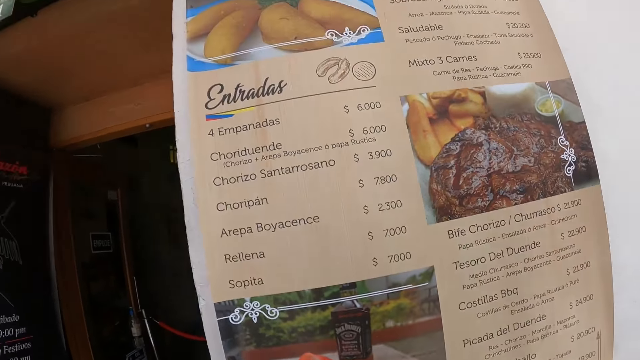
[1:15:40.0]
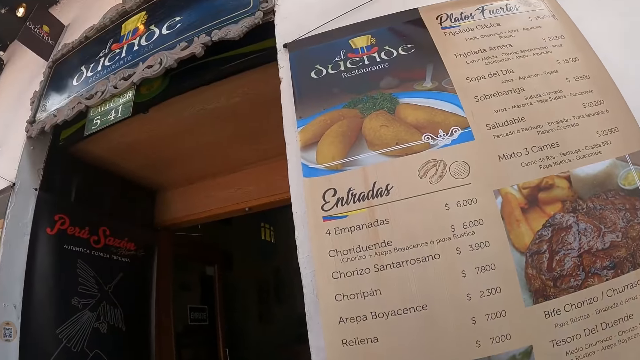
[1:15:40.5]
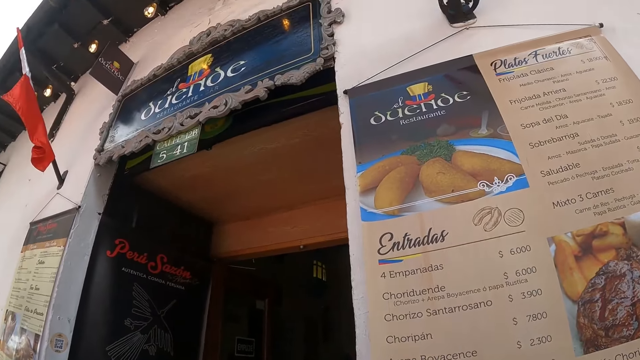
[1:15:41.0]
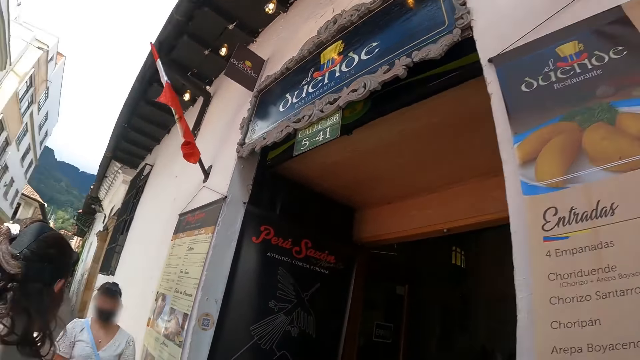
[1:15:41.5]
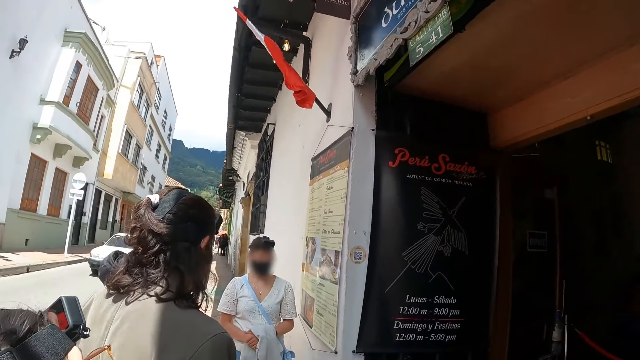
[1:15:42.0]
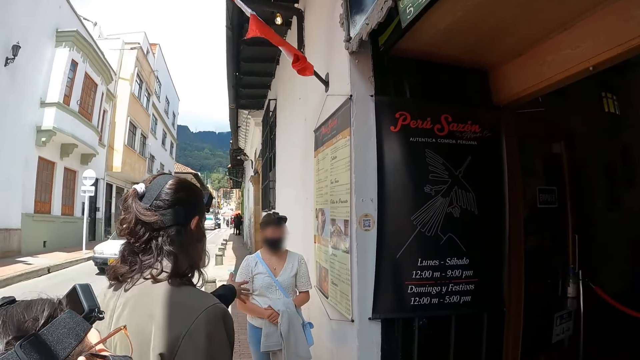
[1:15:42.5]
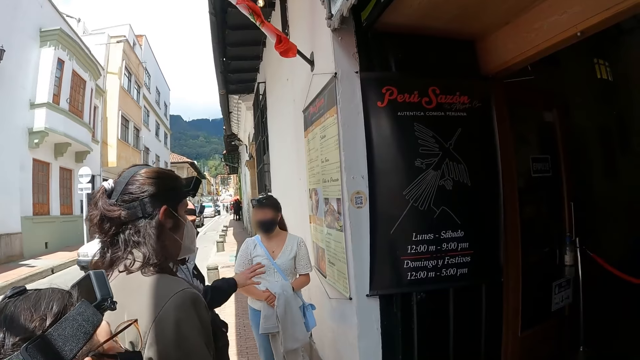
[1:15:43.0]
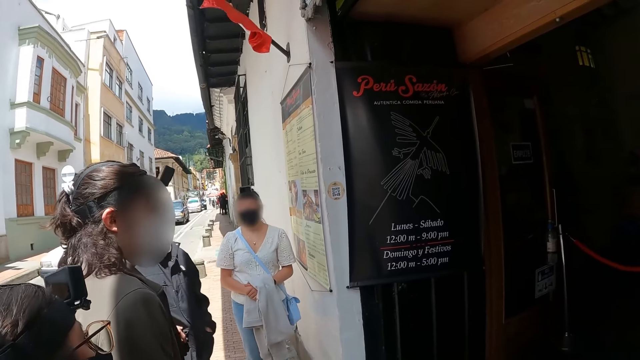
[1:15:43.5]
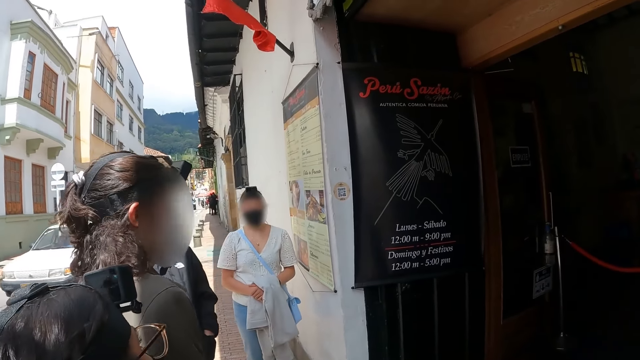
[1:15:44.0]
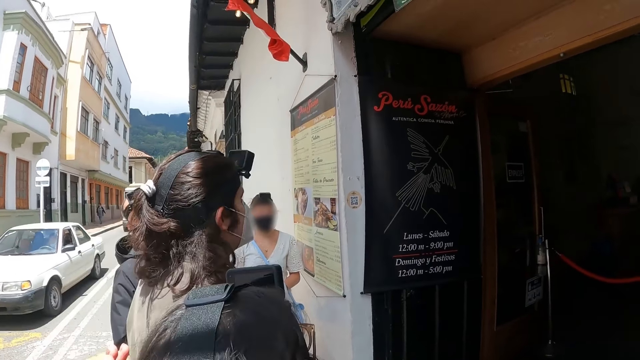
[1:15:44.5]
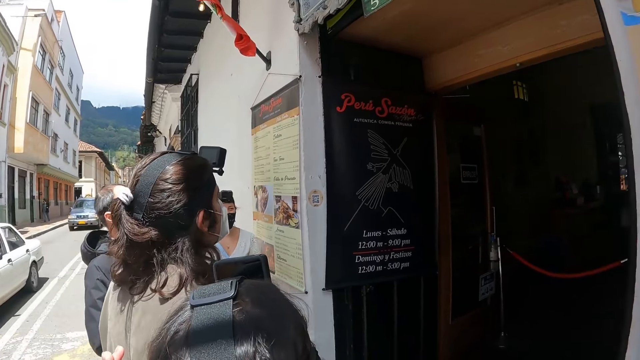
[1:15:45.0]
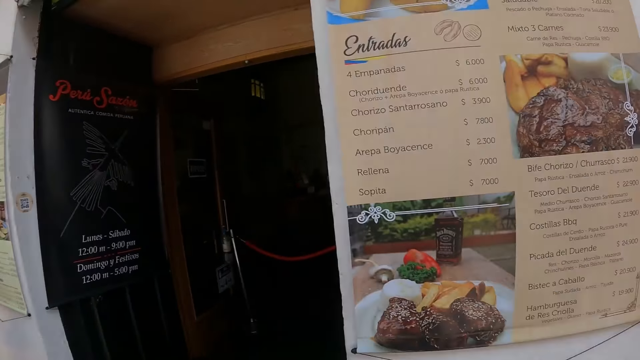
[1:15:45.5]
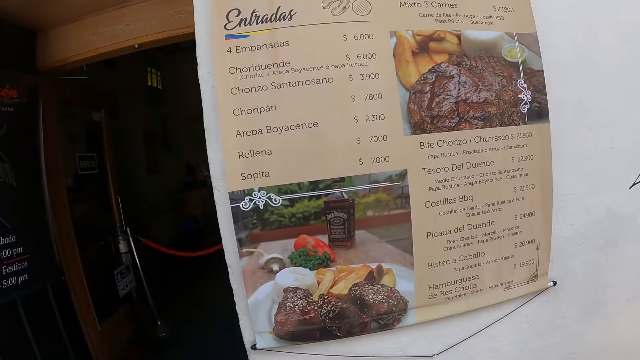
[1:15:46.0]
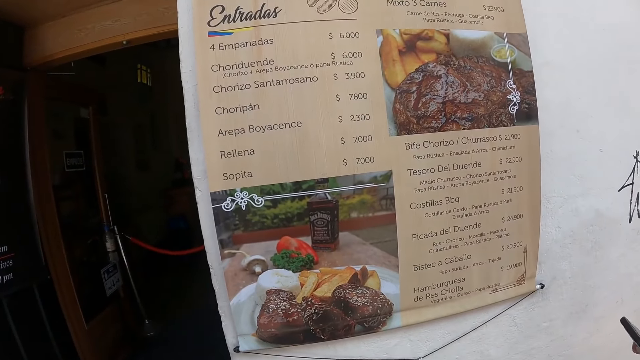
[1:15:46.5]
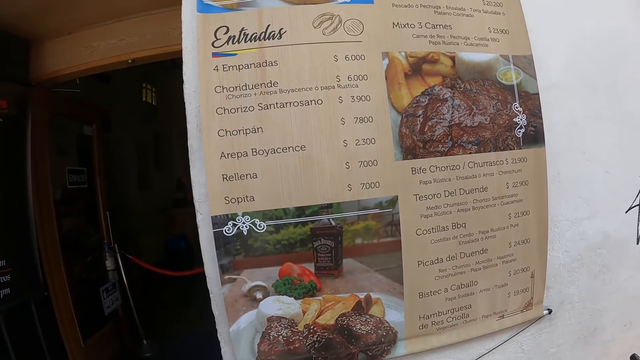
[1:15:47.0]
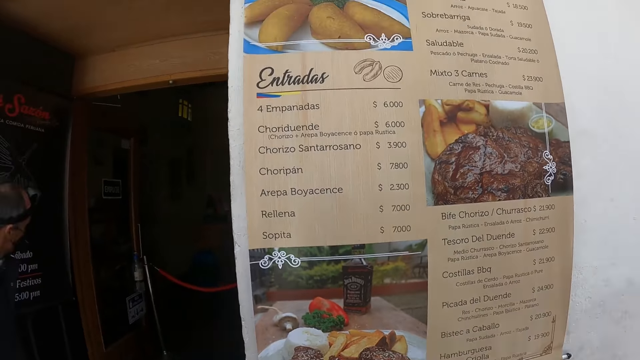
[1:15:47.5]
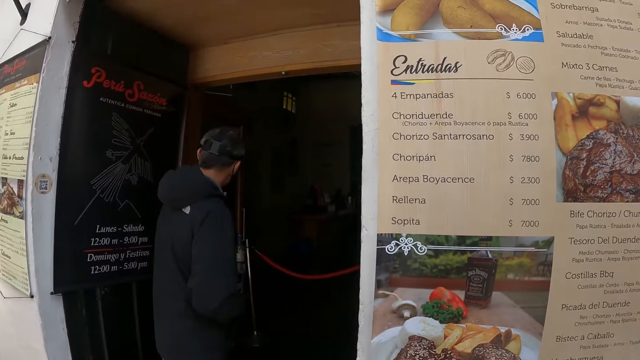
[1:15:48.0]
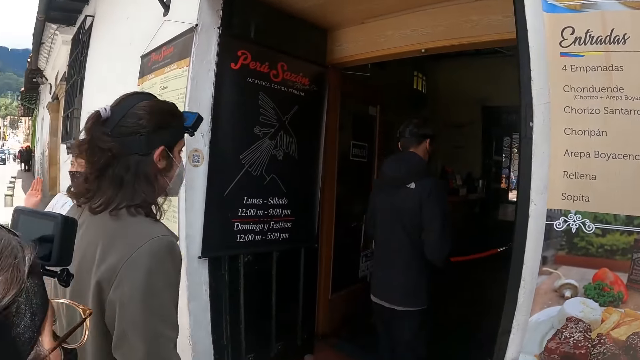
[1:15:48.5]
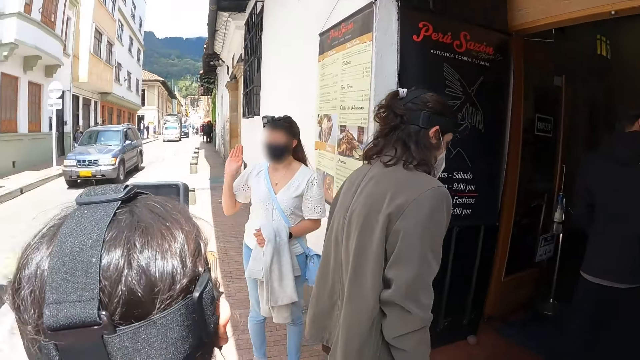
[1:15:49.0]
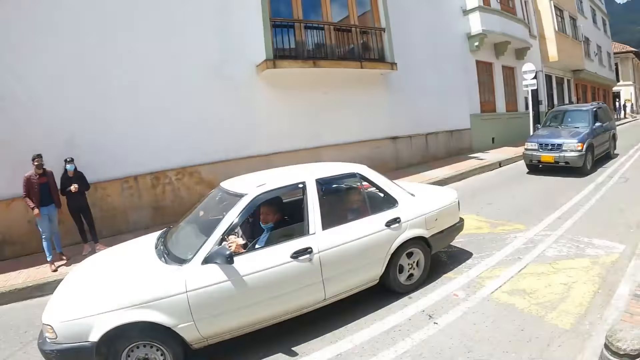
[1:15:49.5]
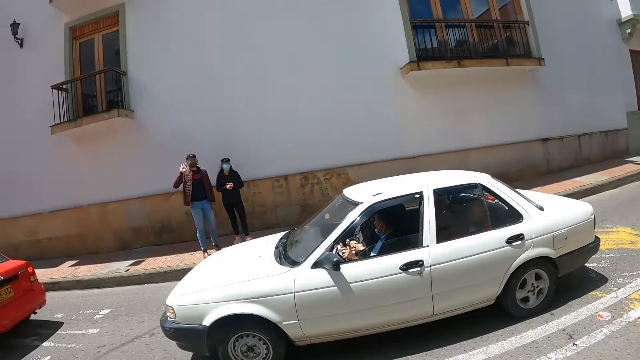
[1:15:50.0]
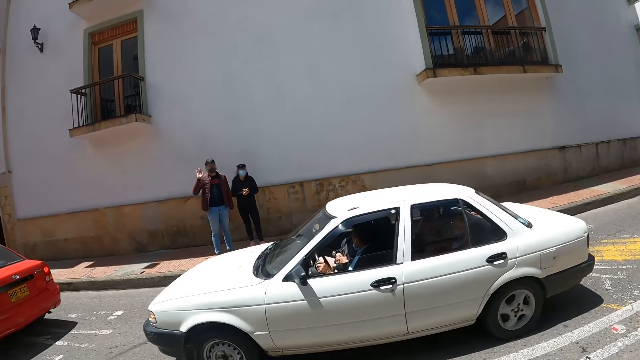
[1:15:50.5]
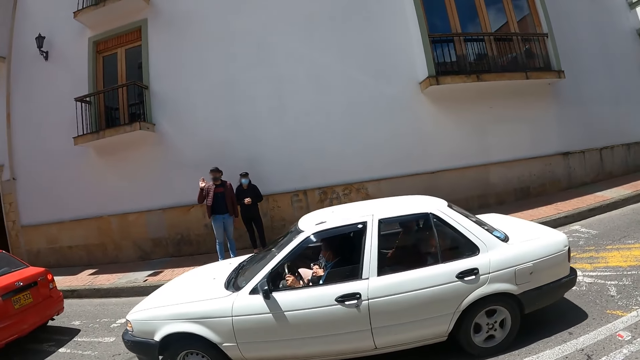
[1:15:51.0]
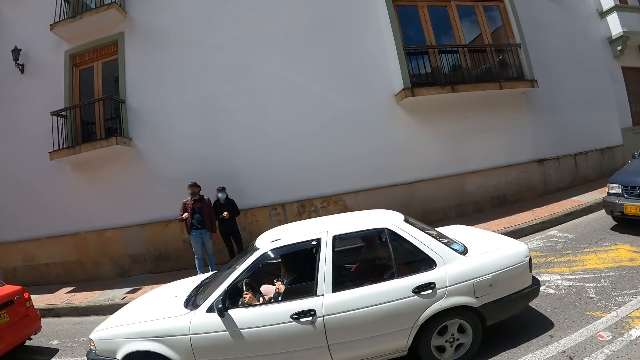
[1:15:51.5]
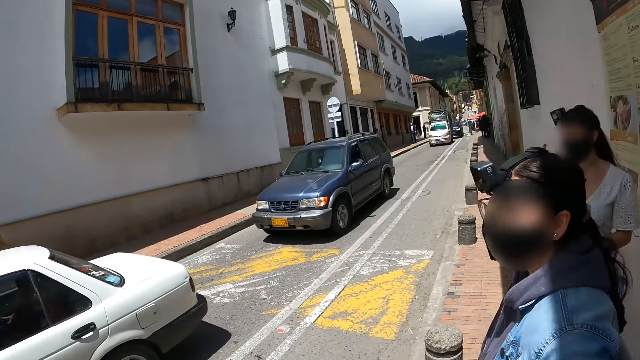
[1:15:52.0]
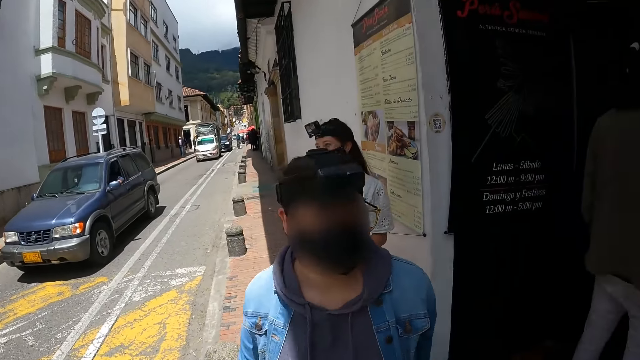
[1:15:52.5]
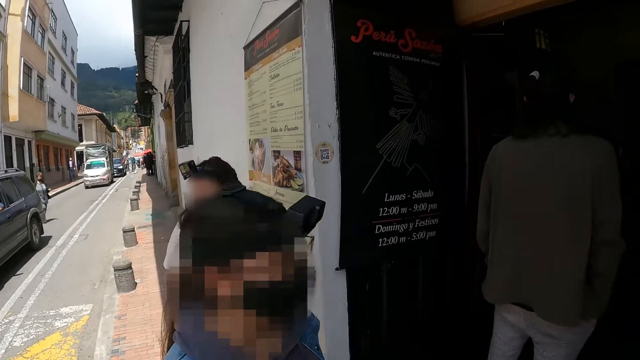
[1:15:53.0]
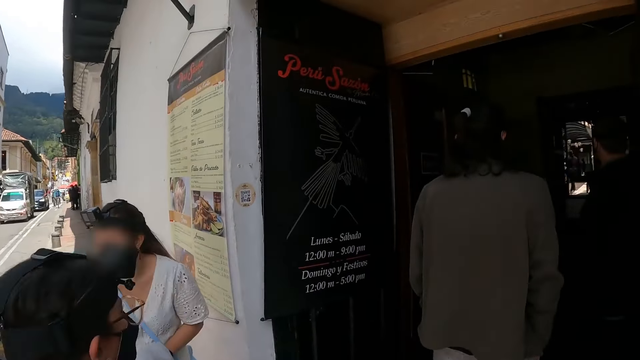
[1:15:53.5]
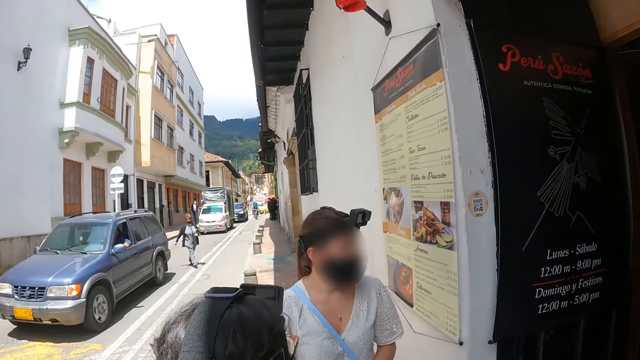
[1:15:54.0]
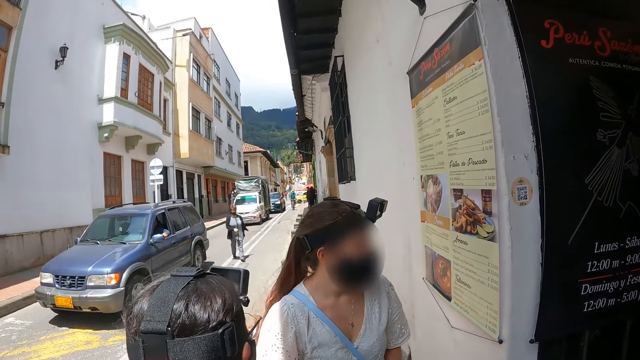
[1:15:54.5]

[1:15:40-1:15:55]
A man gestures. The camera wearer stares at the writings. The man walks around. Another man walks around. The camera wearer looks behind. A woman waves. The camera wearer stares at another man. The man waves to the camera wearer. The camera wearer looks around.

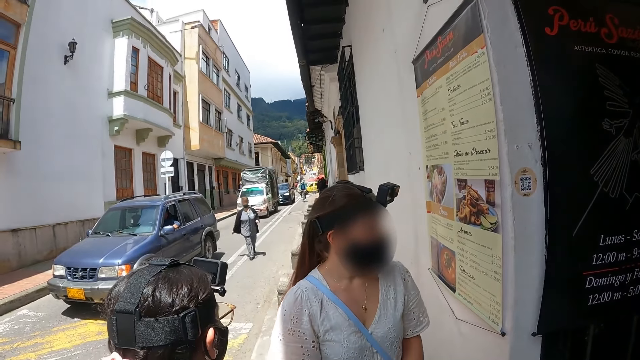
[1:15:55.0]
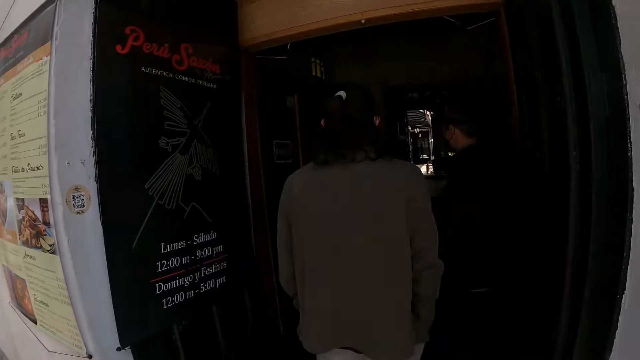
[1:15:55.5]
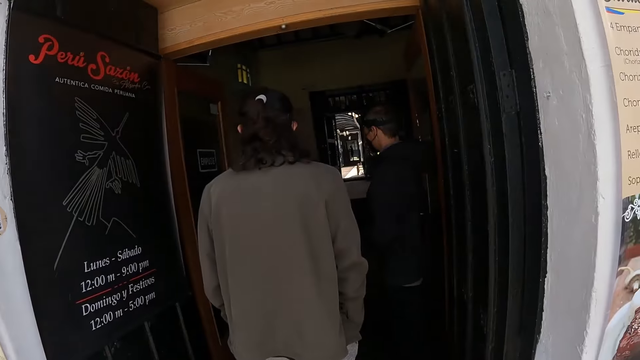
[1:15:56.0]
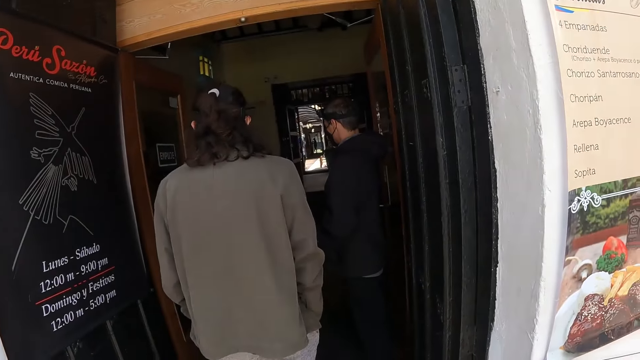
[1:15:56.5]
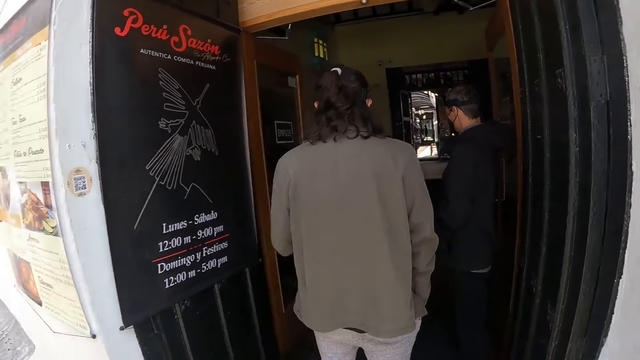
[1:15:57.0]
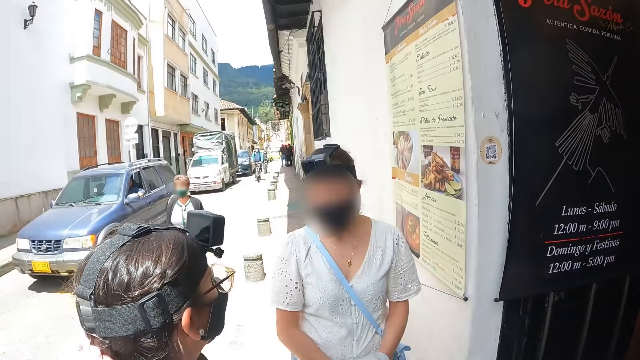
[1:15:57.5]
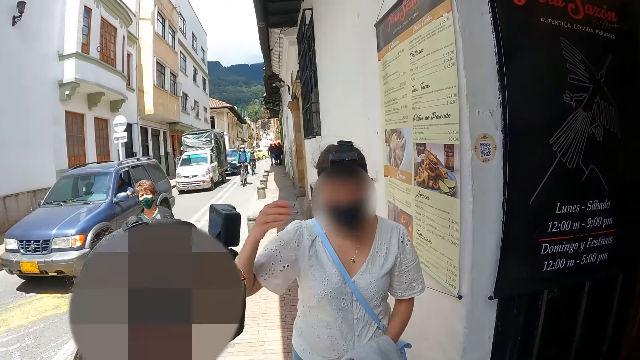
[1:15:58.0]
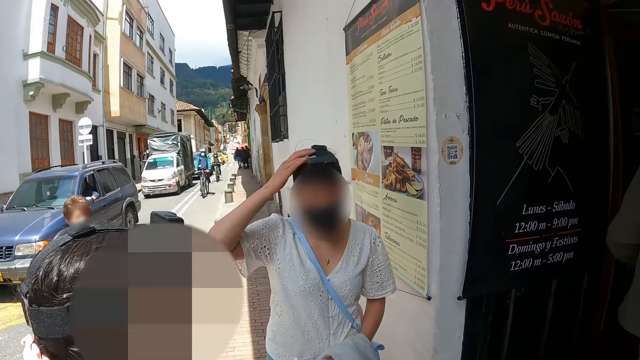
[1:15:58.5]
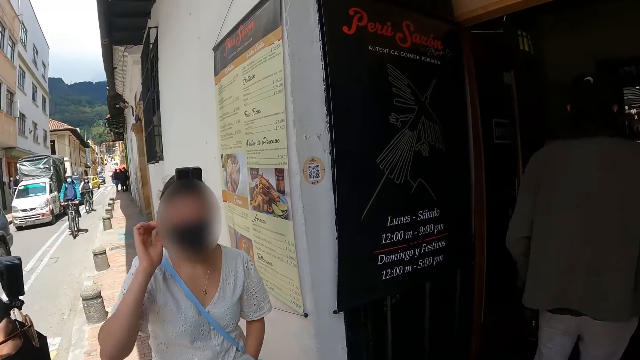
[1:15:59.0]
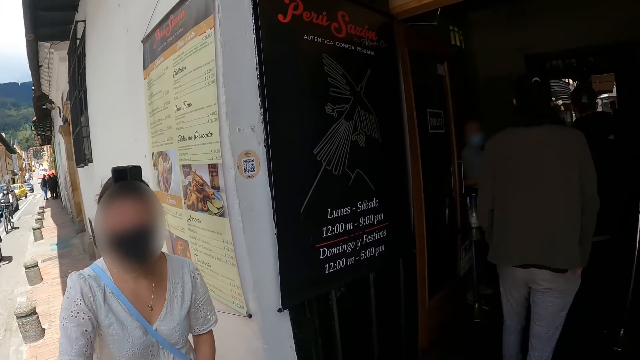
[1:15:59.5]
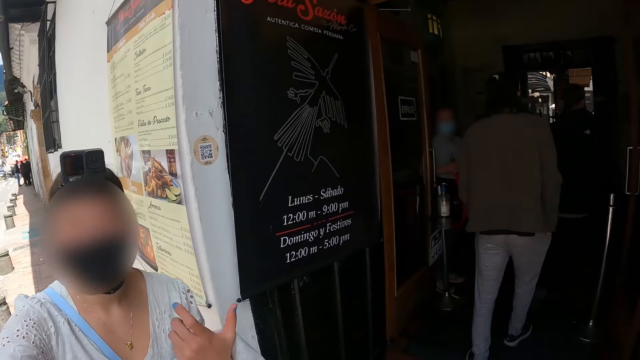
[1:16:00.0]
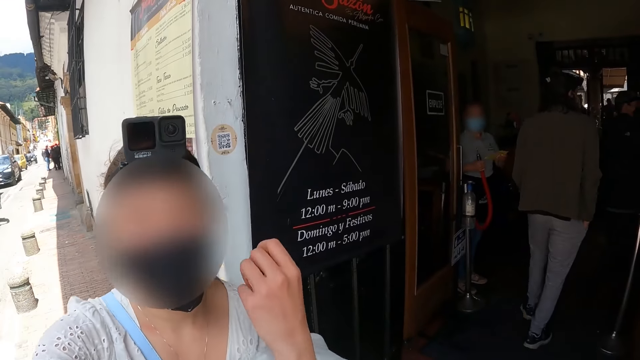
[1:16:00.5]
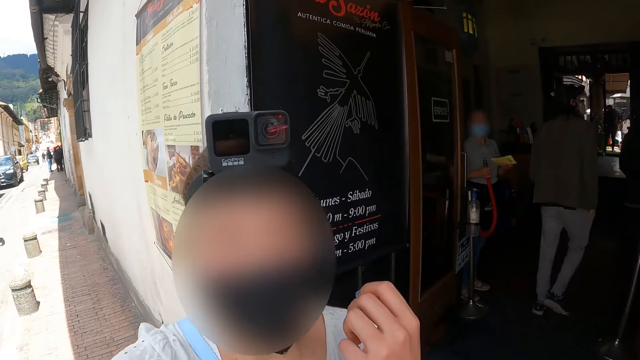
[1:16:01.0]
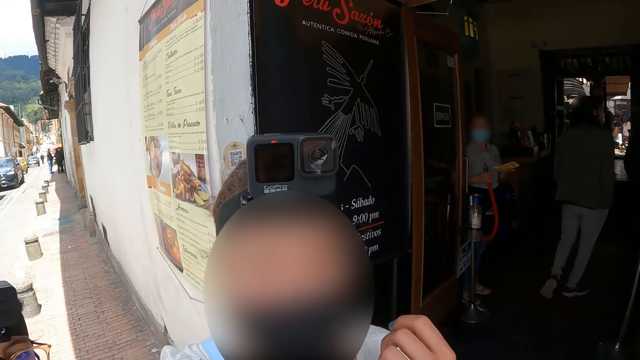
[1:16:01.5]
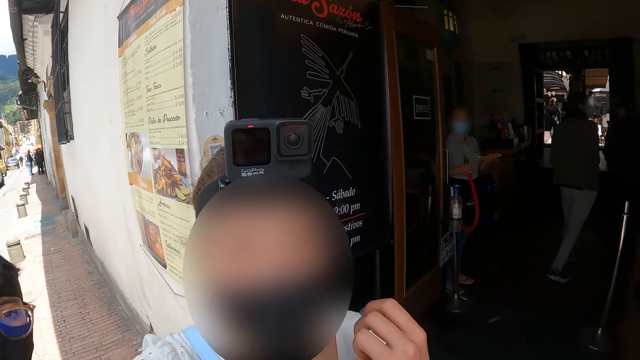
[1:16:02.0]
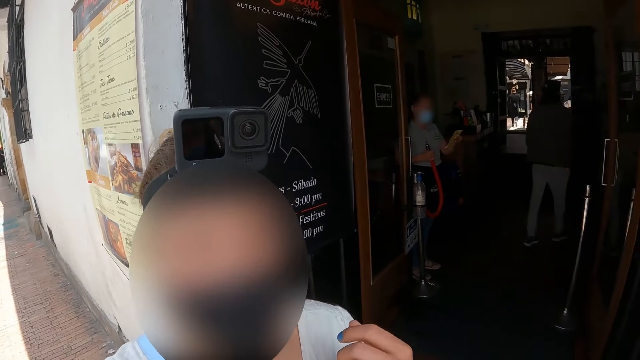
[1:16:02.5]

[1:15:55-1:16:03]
A woman touches the camera on the head. The camera wearer stares at the woman. A man walks around. The woman walks towards the camera wearer.
